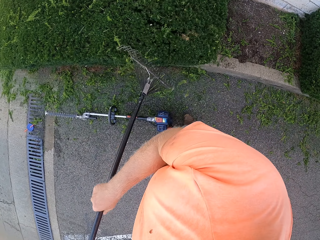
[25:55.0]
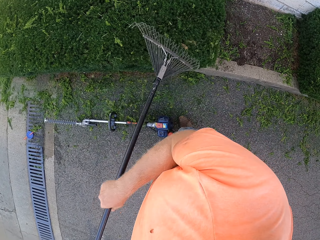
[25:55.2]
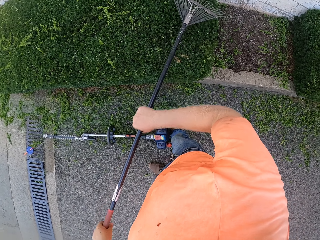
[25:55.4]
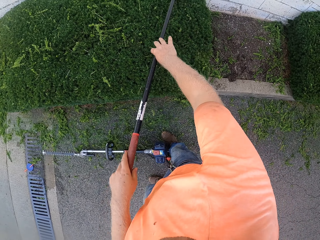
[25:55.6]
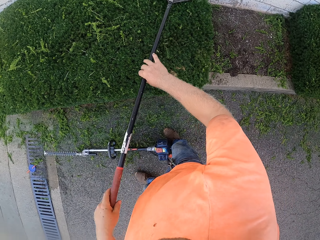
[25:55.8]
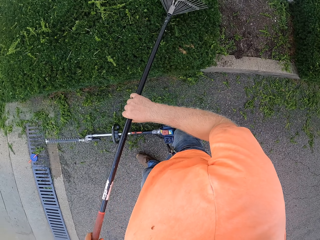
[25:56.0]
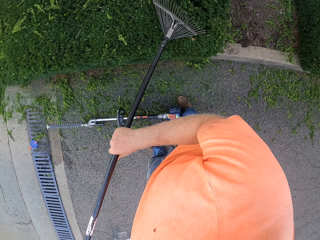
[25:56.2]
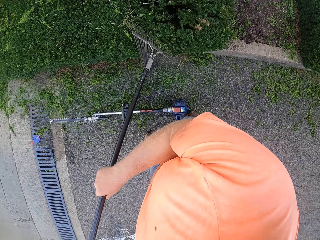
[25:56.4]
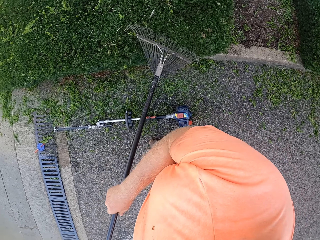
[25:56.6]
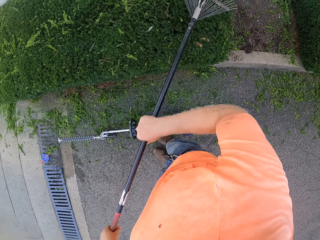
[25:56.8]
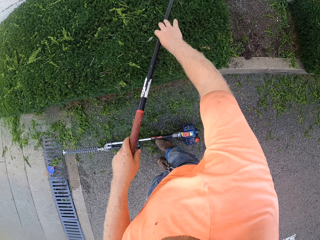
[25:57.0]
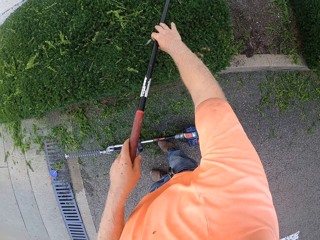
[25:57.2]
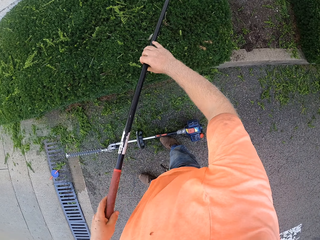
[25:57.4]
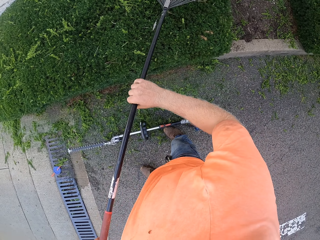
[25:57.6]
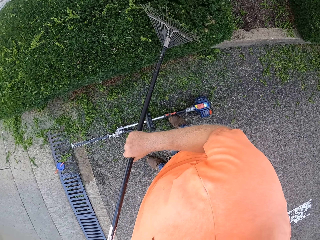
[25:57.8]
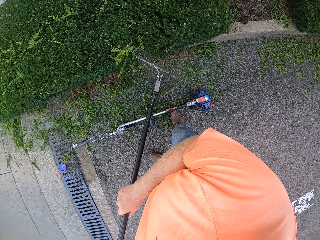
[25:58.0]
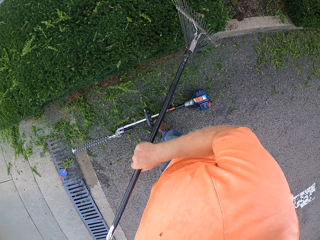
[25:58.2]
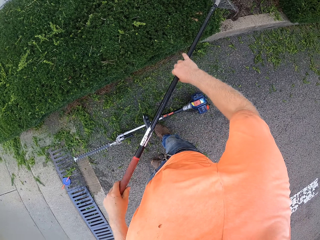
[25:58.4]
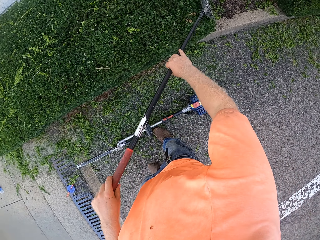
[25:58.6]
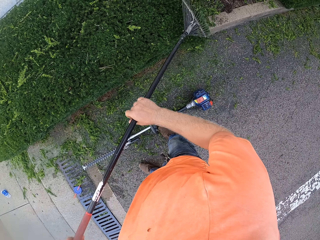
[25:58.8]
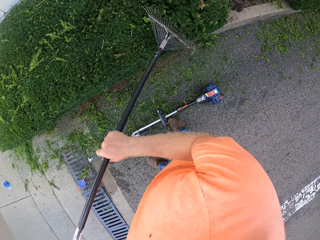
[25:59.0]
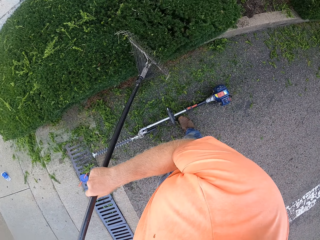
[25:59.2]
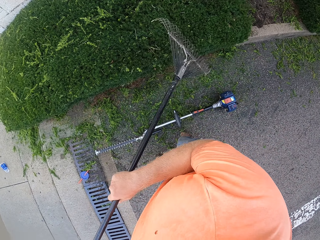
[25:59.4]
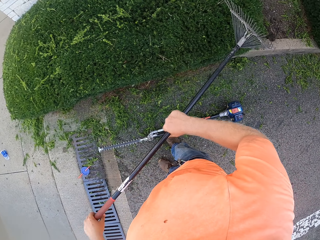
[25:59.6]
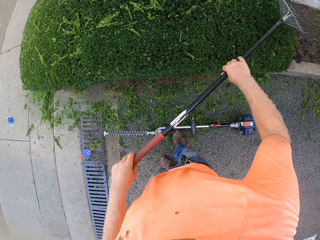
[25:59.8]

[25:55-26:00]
The camera wearer collects the chopped flower with the rake.

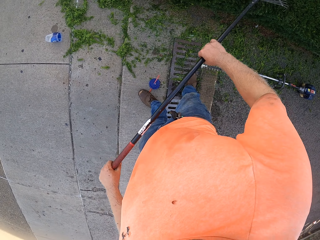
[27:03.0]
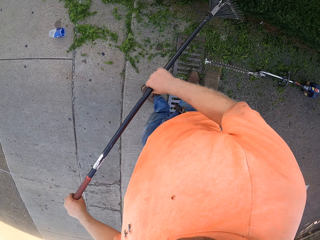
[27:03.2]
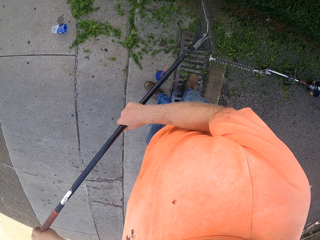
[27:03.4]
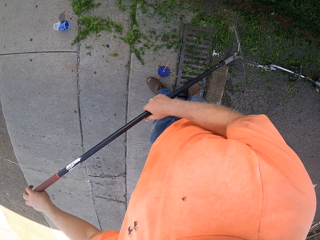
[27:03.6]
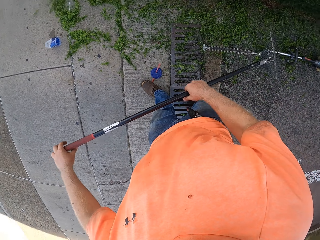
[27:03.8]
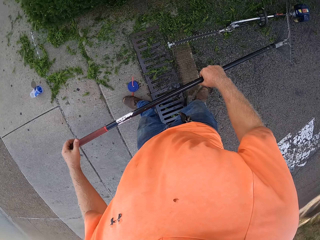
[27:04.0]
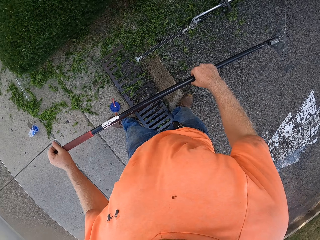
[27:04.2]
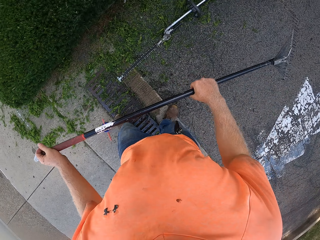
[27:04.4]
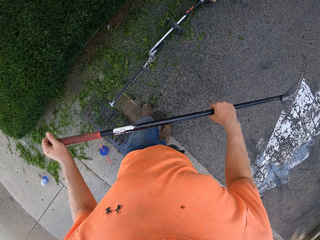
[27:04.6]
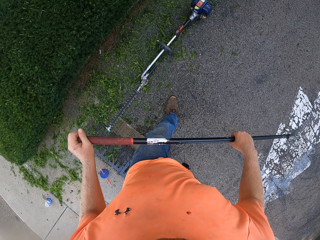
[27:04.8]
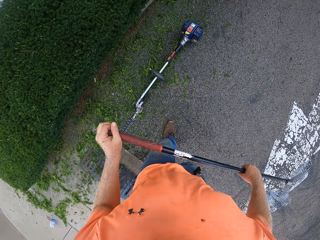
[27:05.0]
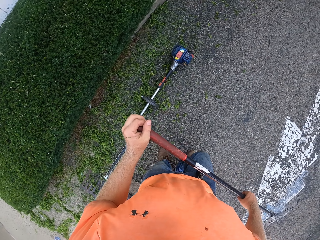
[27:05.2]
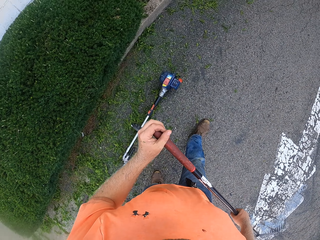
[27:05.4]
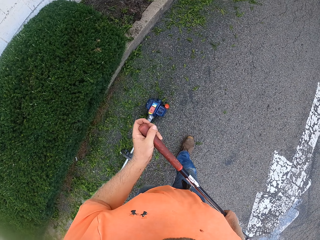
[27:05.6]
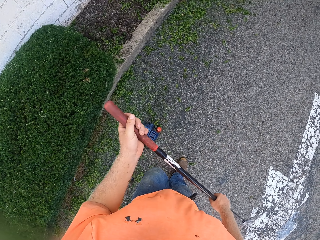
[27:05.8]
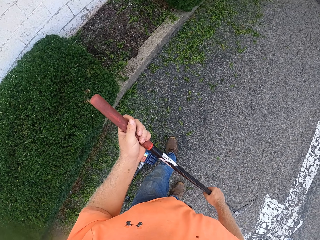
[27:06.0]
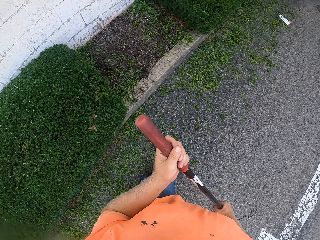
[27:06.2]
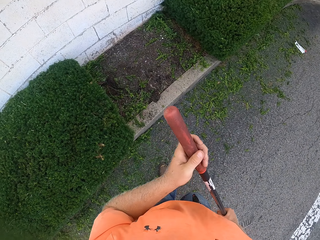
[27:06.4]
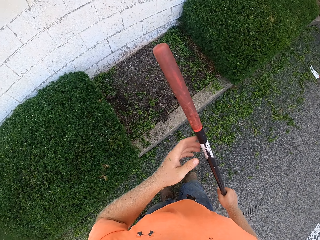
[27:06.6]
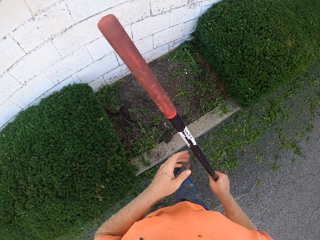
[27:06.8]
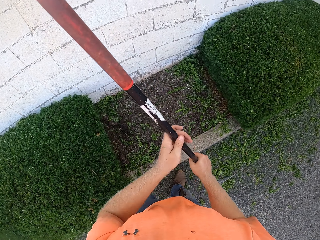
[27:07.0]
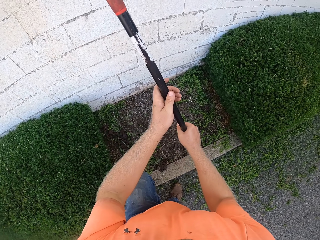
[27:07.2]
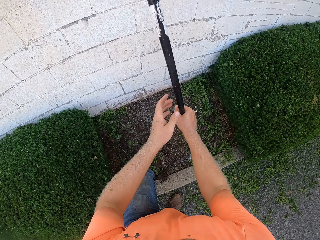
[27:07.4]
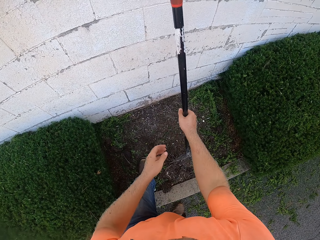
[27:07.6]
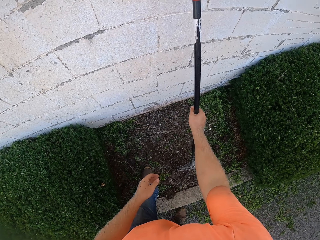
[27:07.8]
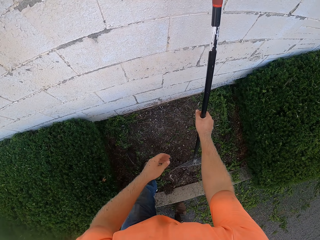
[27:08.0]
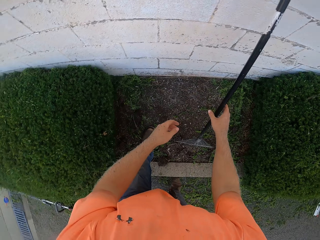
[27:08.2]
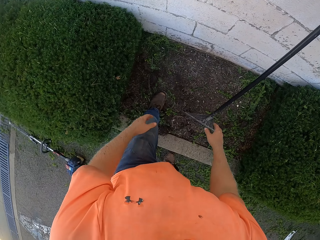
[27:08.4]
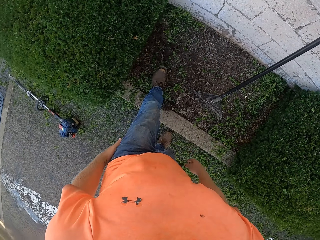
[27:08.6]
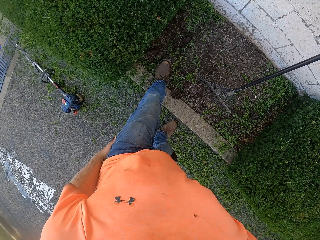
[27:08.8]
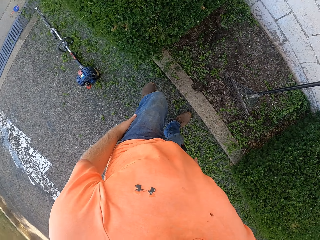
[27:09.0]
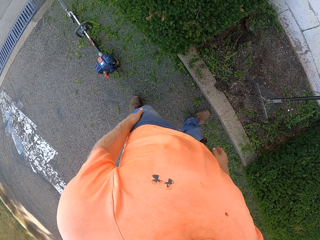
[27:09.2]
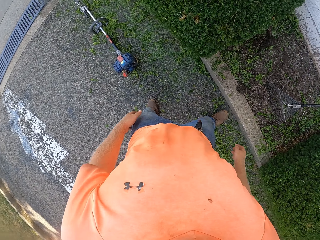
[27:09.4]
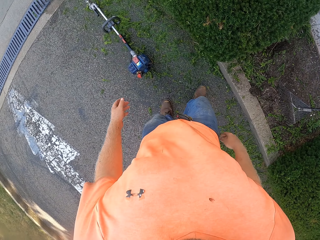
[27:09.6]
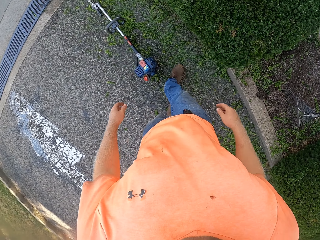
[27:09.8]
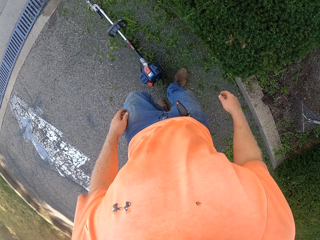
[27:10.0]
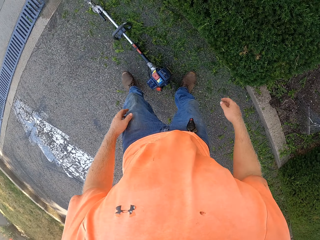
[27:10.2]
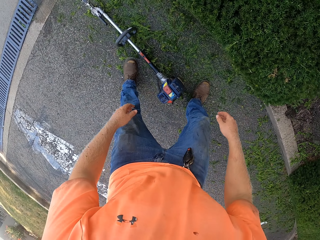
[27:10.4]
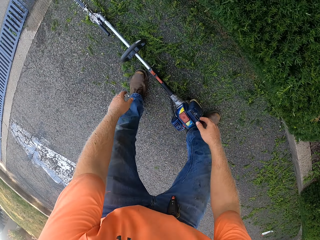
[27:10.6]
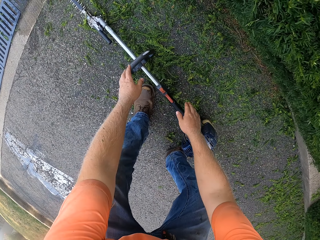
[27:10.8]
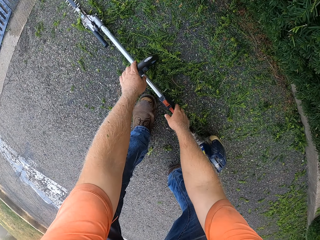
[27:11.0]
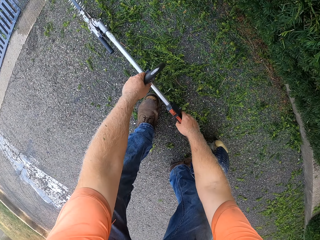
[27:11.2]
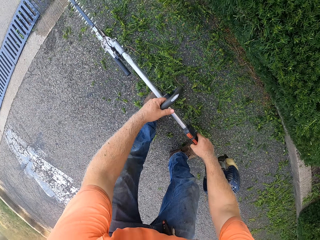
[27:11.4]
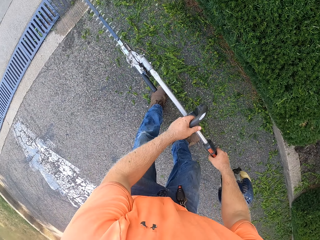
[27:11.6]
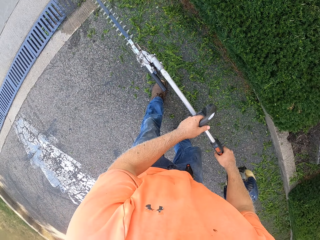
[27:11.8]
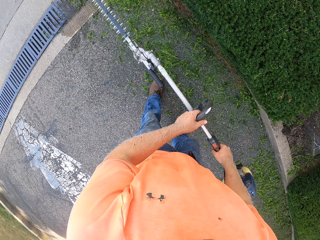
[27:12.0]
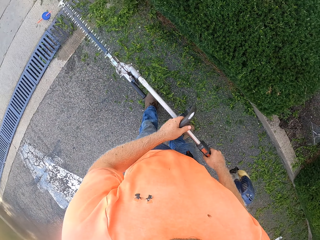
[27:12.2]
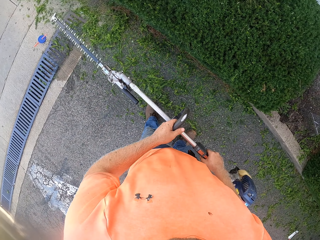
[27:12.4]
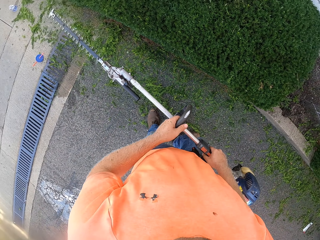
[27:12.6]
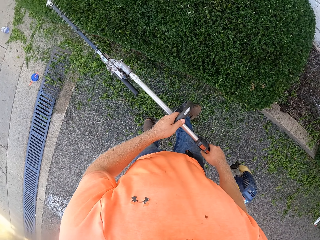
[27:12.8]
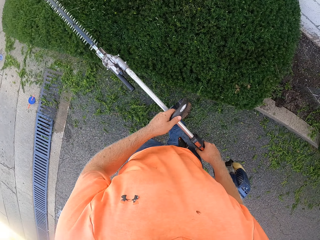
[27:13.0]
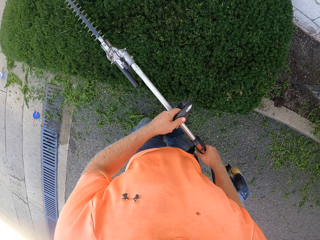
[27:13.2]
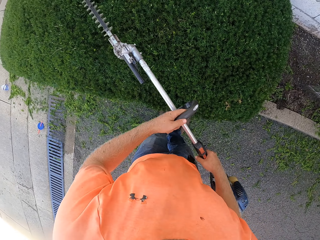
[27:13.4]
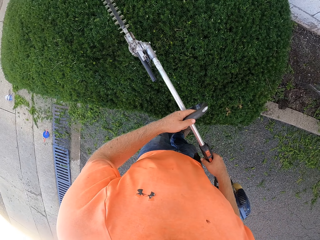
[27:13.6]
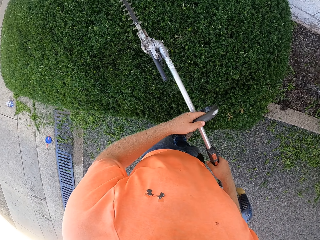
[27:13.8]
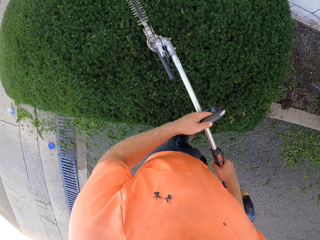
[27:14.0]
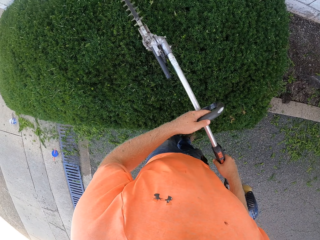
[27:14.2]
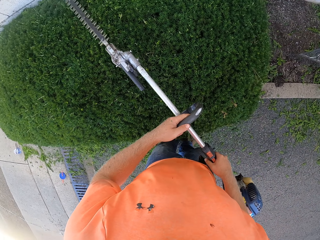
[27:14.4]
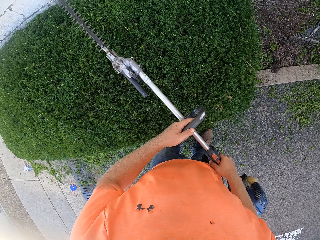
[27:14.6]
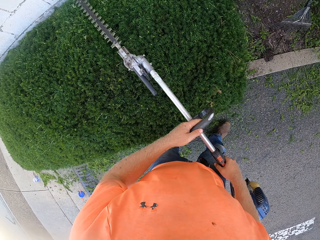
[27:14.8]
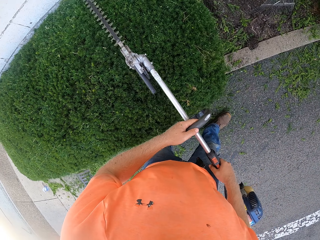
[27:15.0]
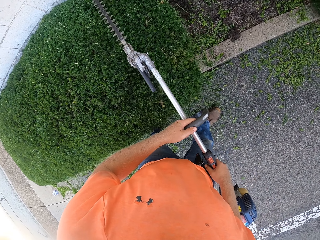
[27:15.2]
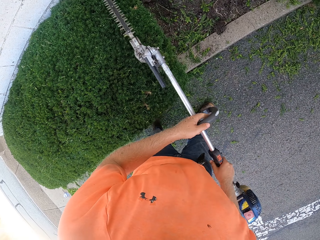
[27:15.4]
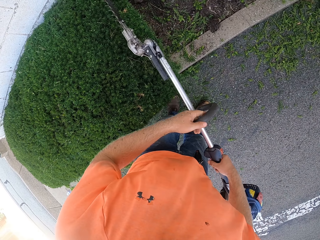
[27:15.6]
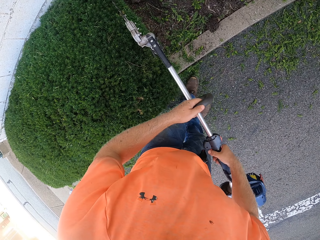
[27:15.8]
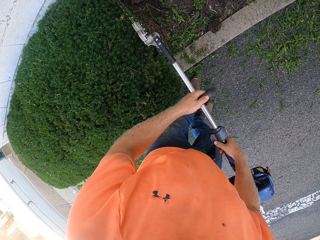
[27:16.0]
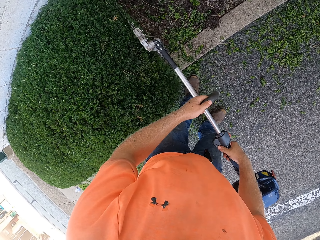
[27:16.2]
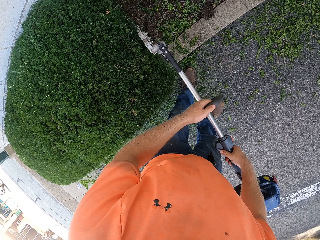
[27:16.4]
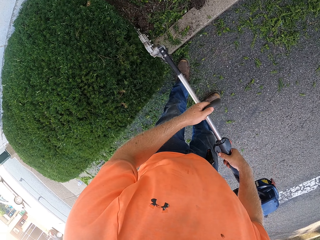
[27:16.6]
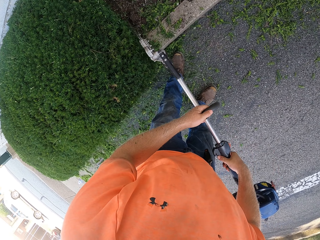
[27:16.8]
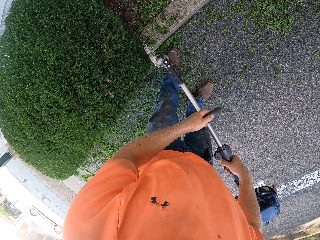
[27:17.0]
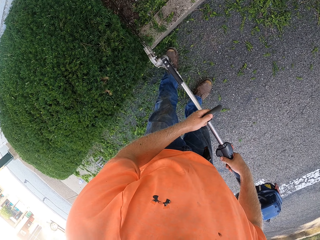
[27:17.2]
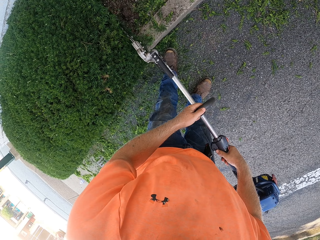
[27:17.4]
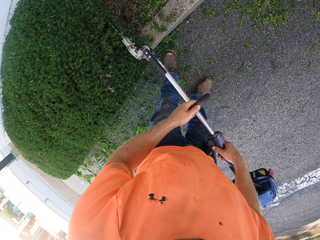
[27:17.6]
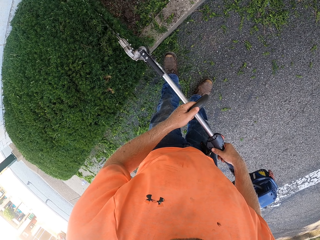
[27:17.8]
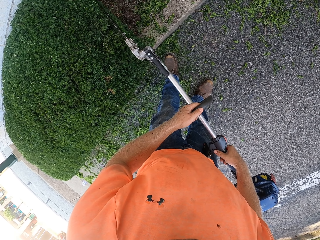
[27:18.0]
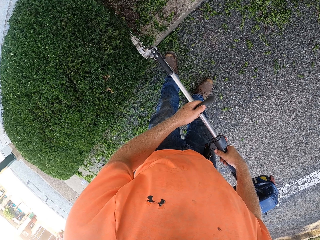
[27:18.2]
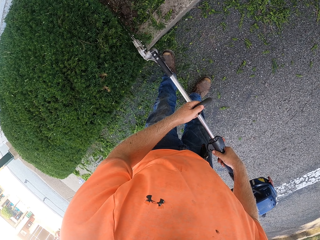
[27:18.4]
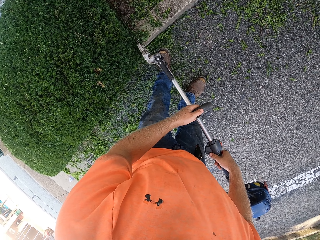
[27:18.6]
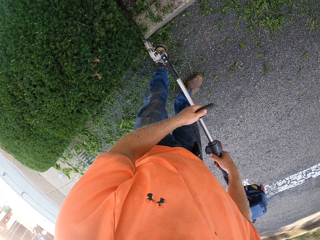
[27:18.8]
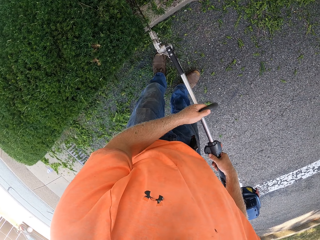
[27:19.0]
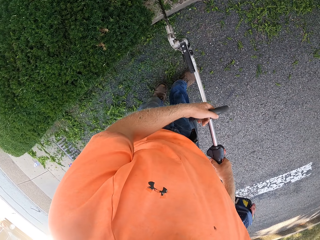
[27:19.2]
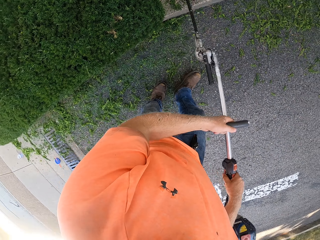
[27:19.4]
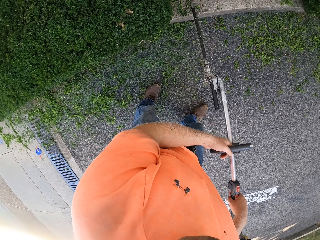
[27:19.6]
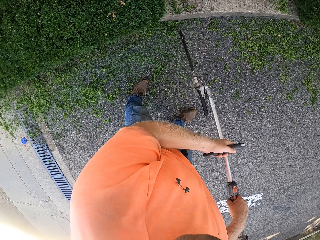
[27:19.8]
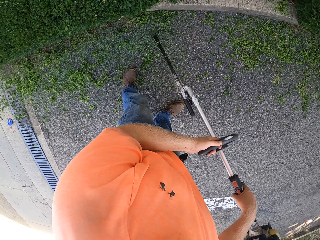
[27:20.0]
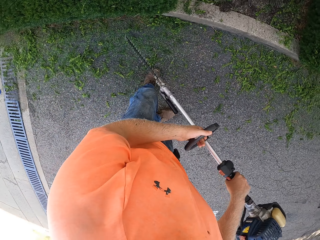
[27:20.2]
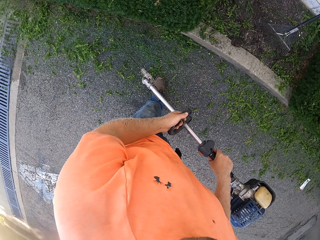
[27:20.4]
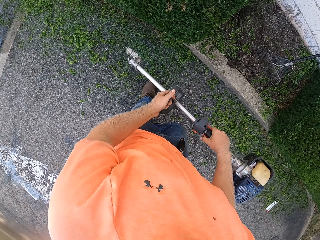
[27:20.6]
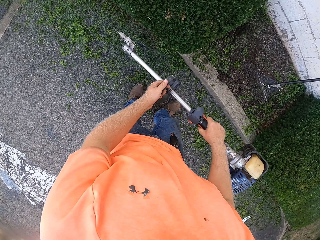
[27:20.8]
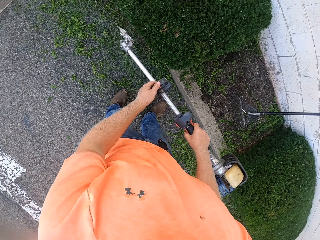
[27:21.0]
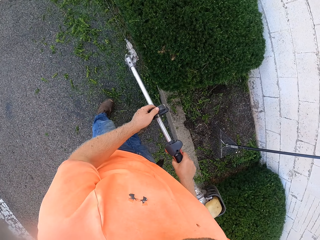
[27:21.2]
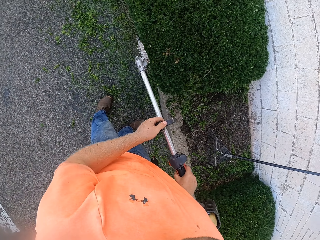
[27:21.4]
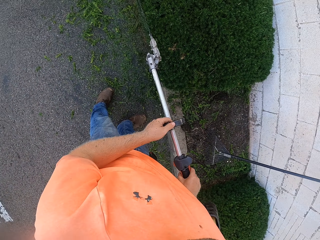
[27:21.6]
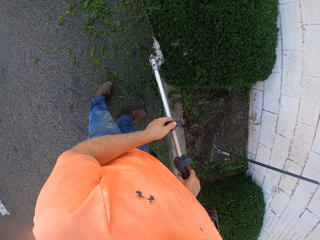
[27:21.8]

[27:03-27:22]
The camera wearer drops the rake against a wall with his right hand. He walks on the pavement. He picks up the trimmer from the ground with both hands. He trims the bush with the trimmer in both hands.
